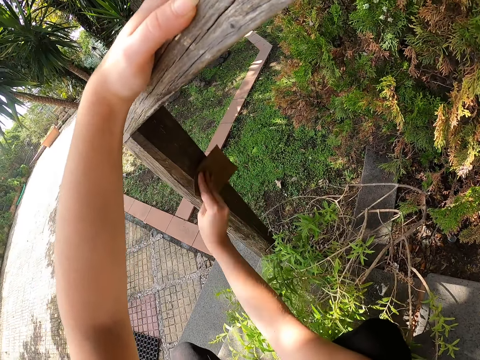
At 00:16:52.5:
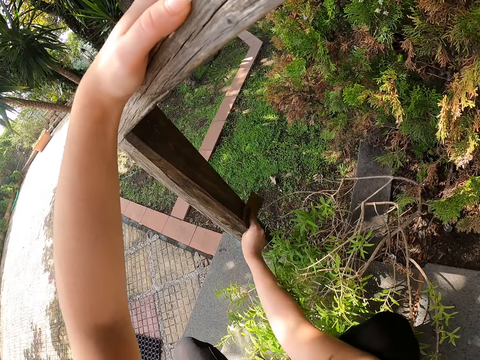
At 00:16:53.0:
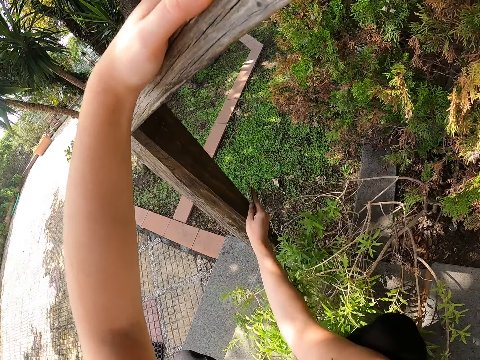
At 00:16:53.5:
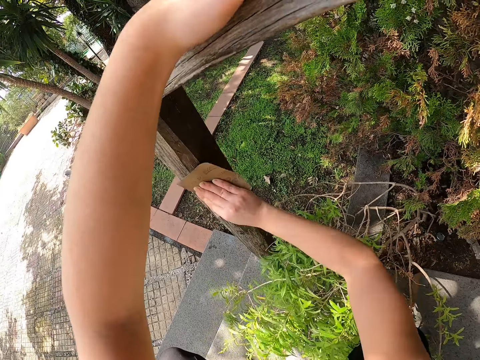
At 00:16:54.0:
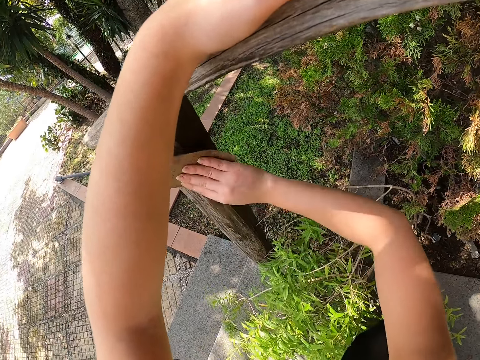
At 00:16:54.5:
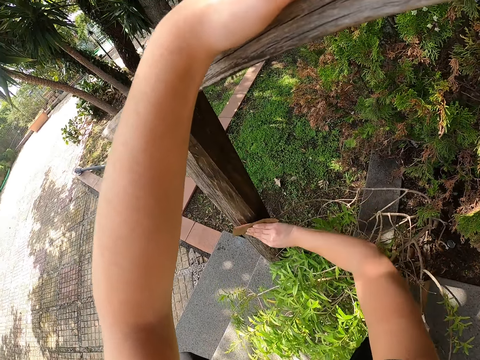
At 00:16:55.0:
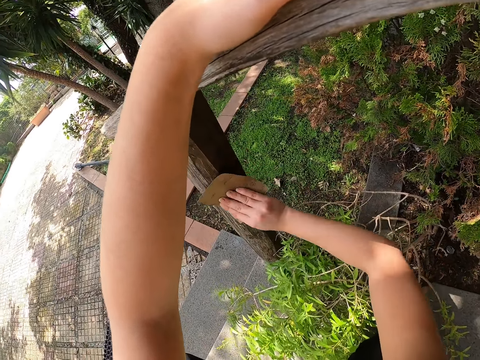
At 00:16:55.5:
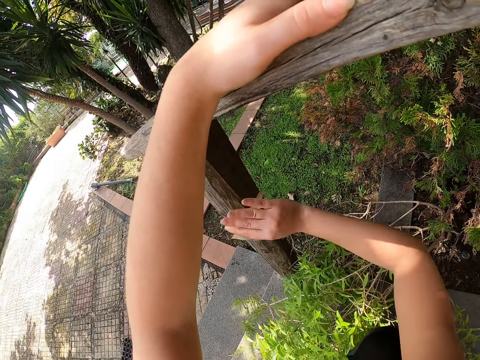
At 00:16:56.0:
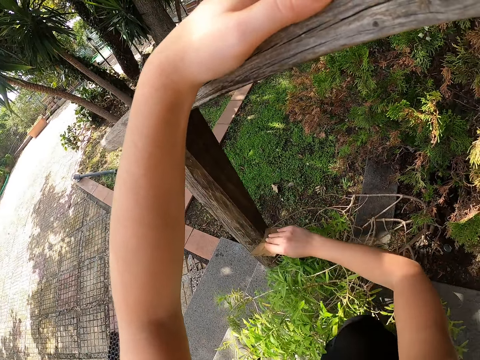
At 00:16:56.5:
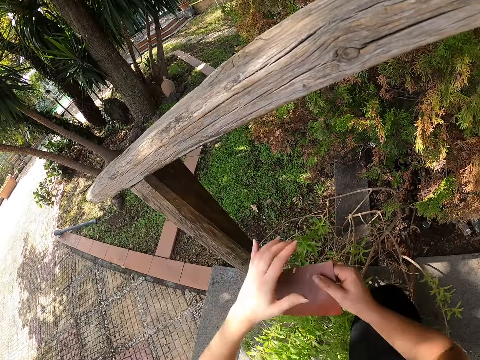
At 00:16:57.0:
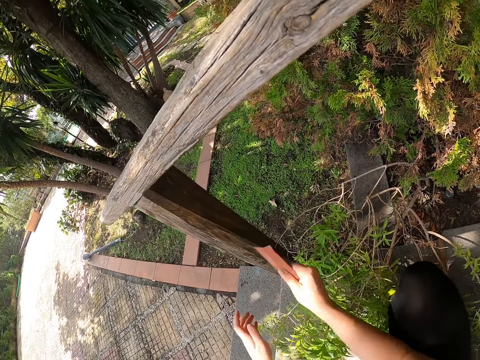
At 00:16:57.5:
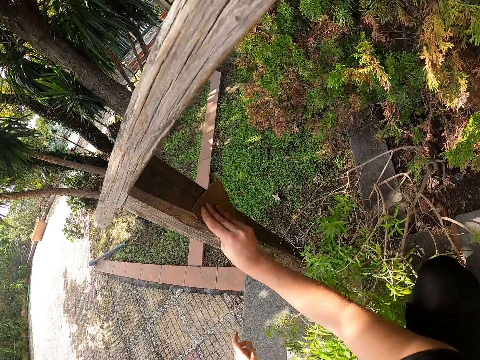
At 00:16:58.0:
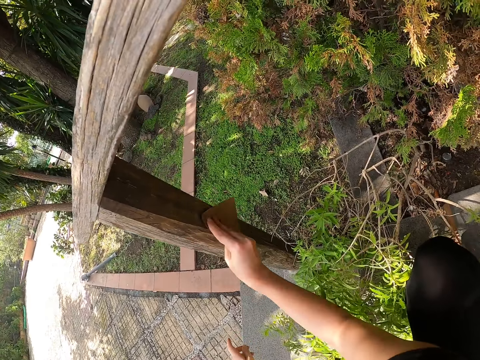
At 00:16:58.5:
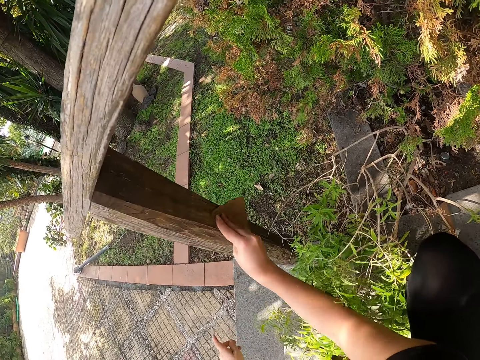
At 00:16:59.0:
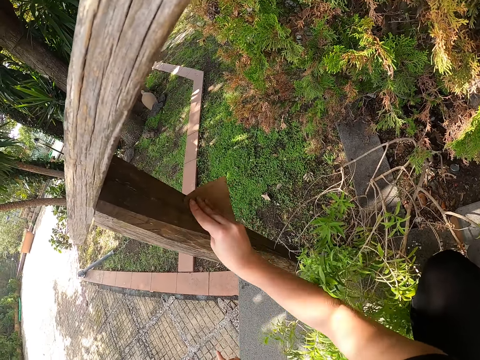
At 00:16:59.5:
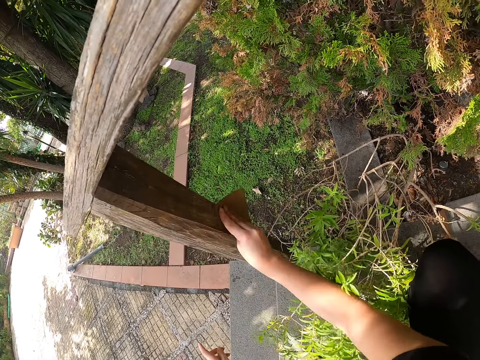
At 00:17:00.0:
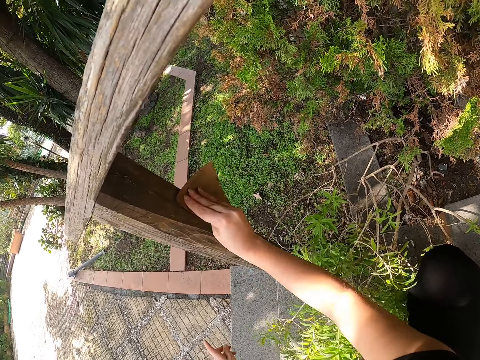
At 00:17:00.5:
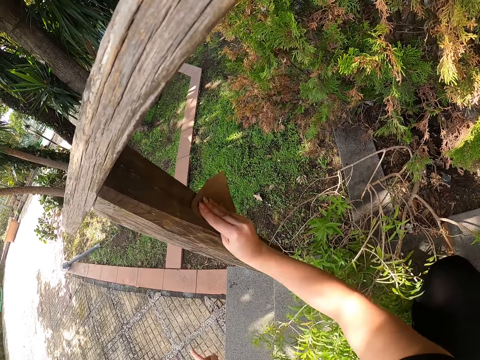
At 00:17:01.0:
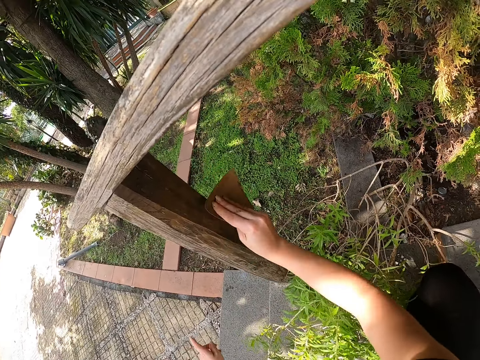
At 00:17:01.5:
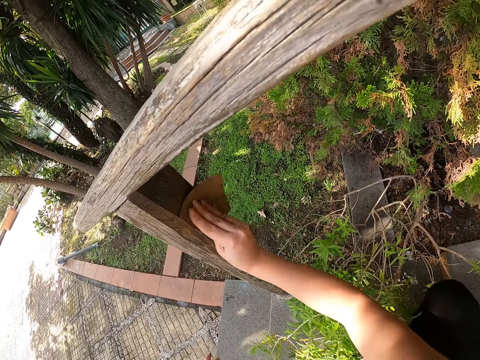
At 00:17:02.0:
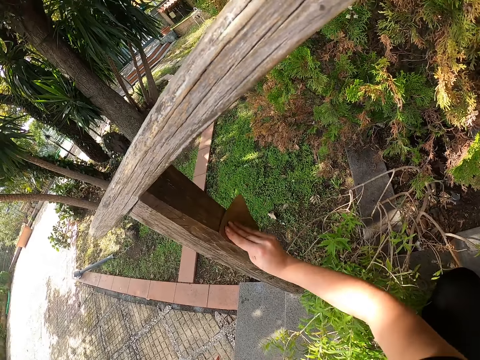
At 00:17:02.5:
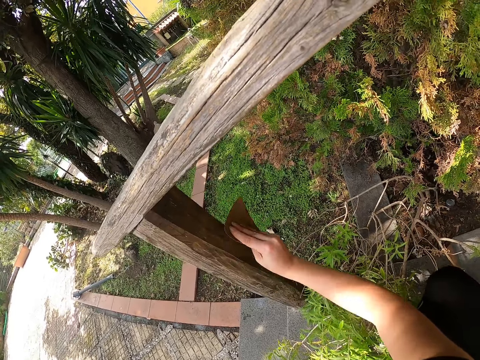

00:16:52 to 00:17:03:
The camera wearer continues cleaning the wooden members with sandpaper. They touch the sandpaper with both hands, pass the sandpaper to the right hand, and rub the sandpaper on the balcony rail.

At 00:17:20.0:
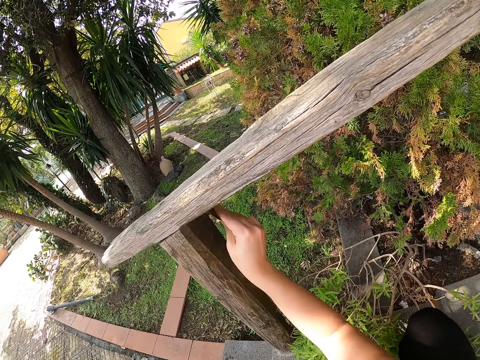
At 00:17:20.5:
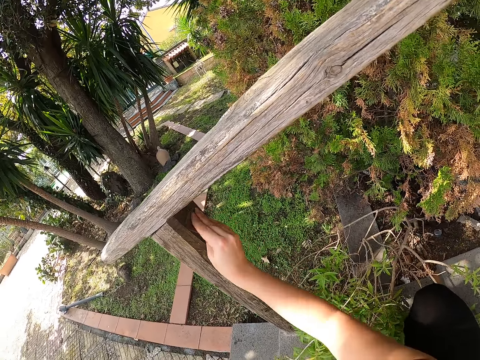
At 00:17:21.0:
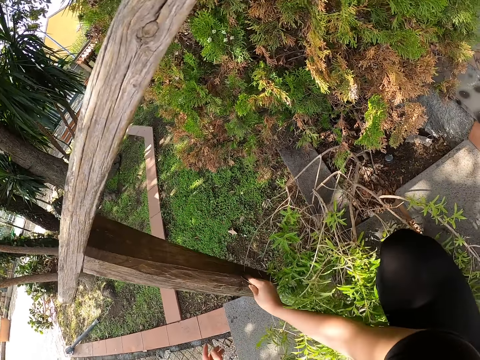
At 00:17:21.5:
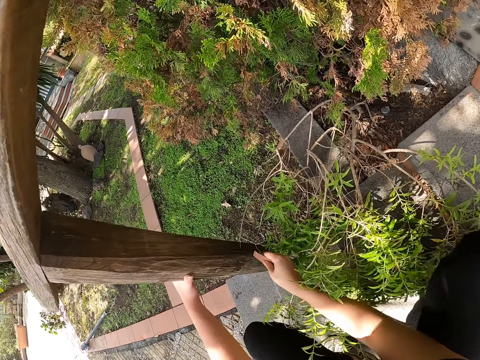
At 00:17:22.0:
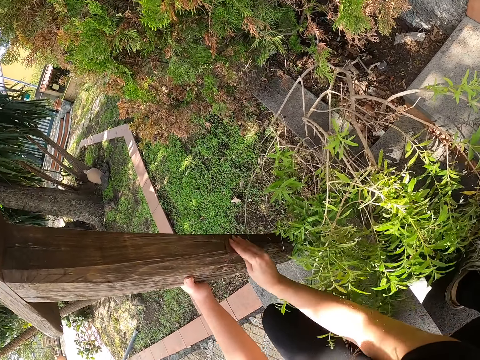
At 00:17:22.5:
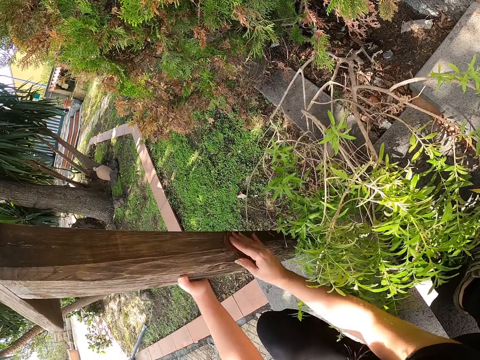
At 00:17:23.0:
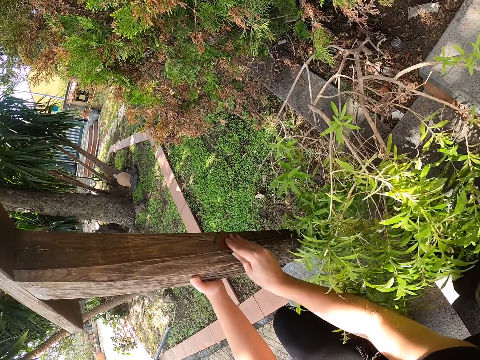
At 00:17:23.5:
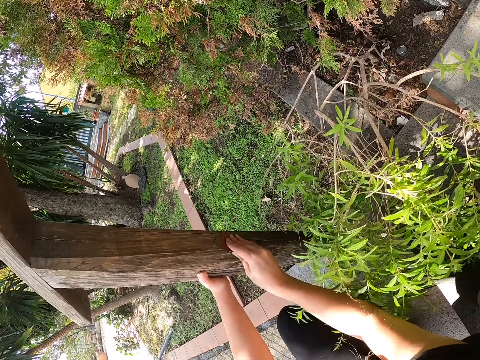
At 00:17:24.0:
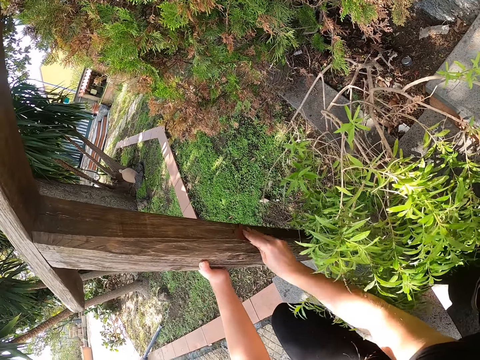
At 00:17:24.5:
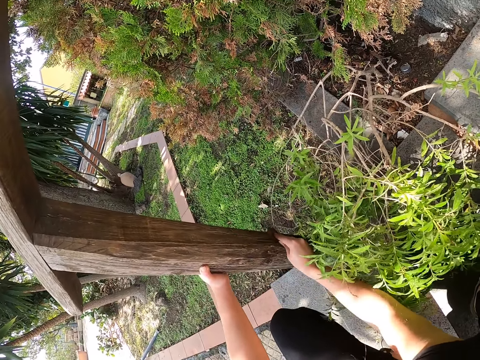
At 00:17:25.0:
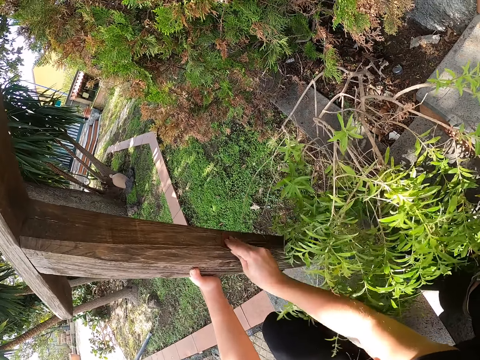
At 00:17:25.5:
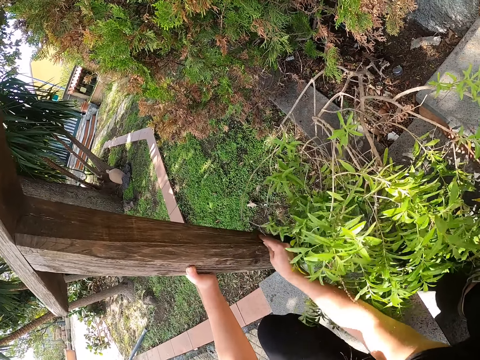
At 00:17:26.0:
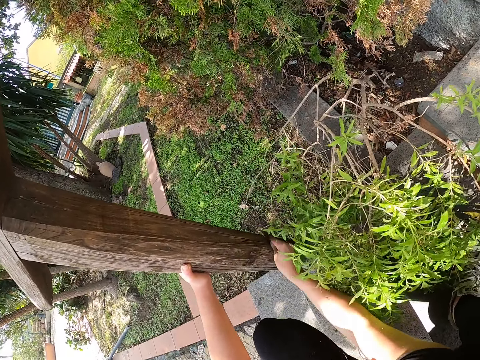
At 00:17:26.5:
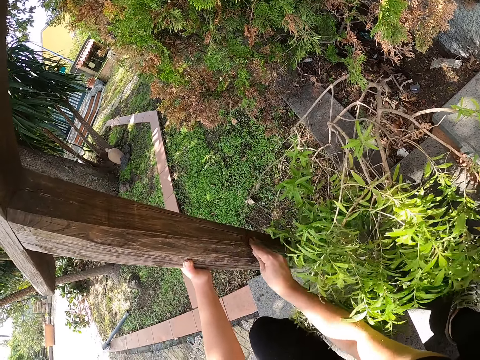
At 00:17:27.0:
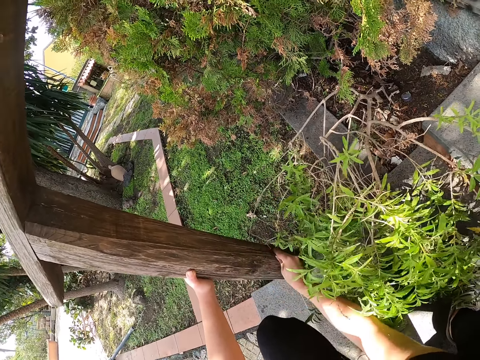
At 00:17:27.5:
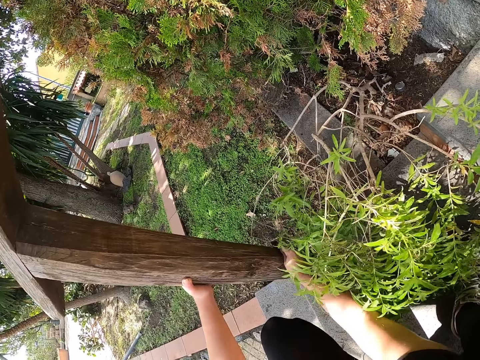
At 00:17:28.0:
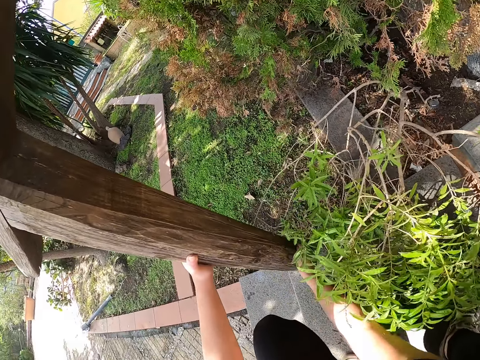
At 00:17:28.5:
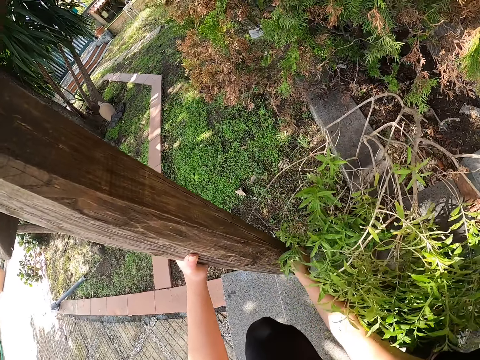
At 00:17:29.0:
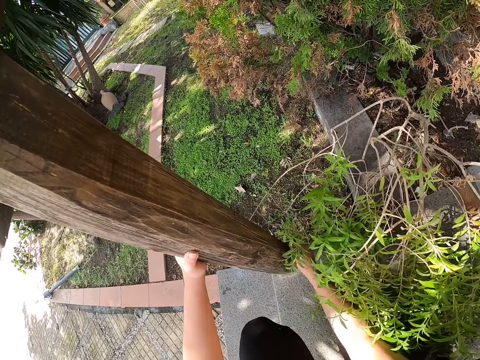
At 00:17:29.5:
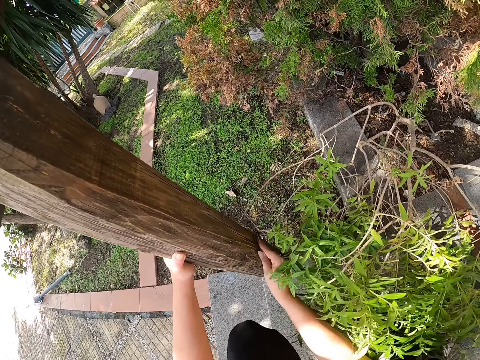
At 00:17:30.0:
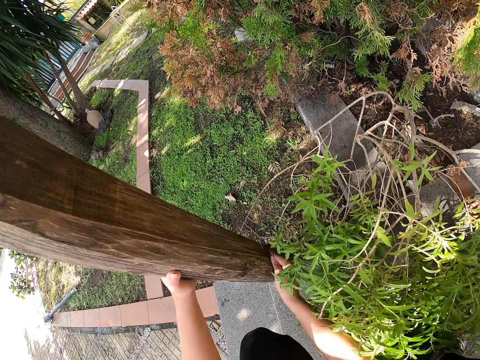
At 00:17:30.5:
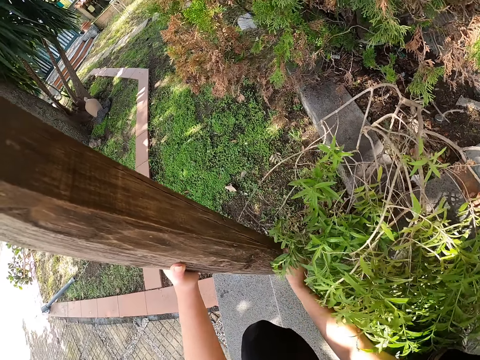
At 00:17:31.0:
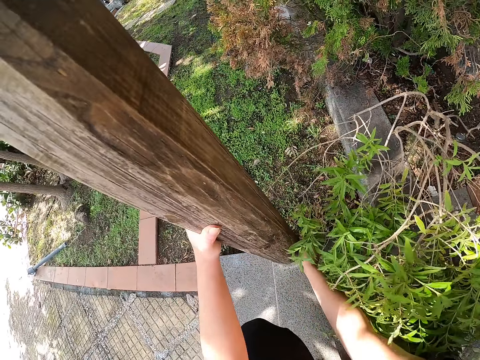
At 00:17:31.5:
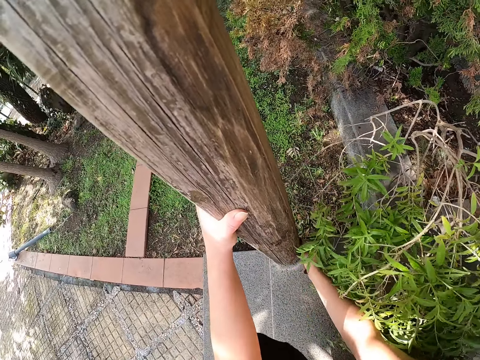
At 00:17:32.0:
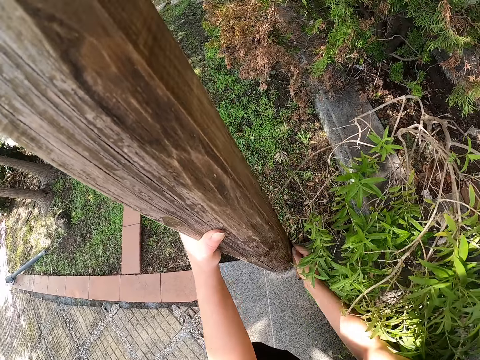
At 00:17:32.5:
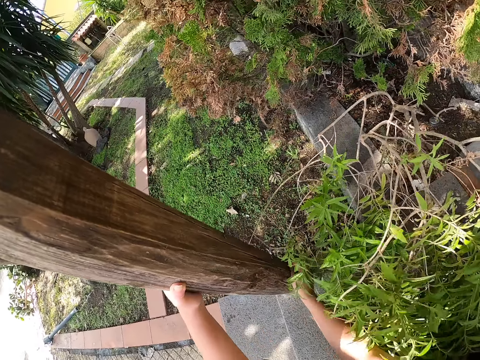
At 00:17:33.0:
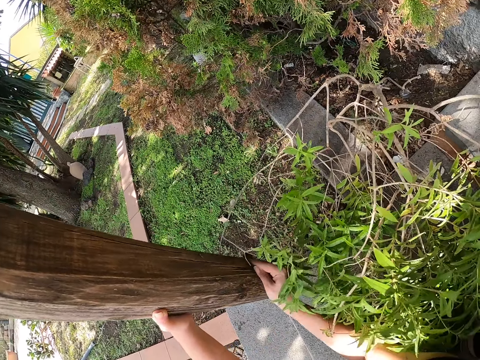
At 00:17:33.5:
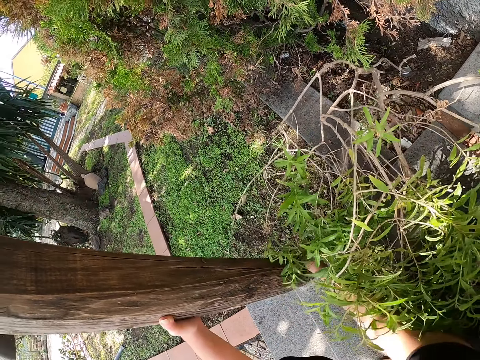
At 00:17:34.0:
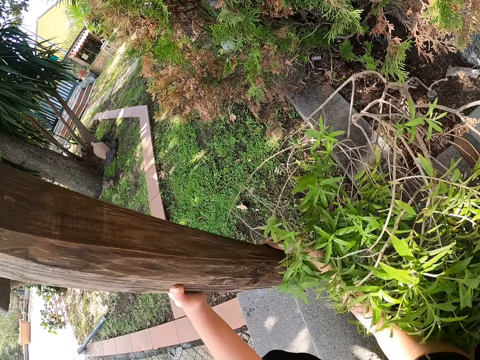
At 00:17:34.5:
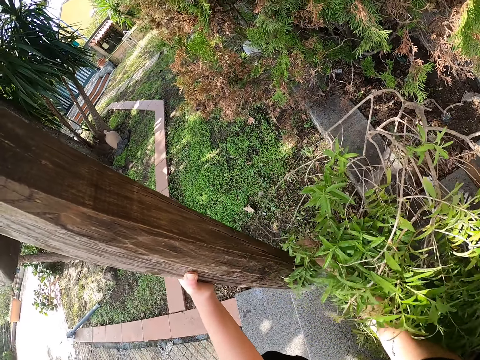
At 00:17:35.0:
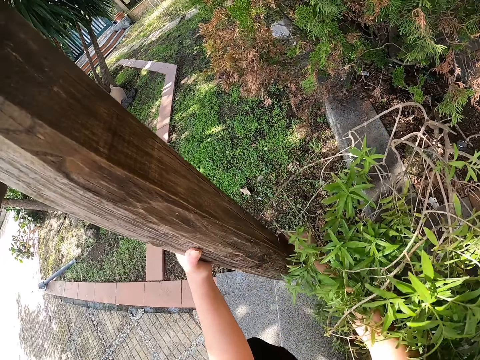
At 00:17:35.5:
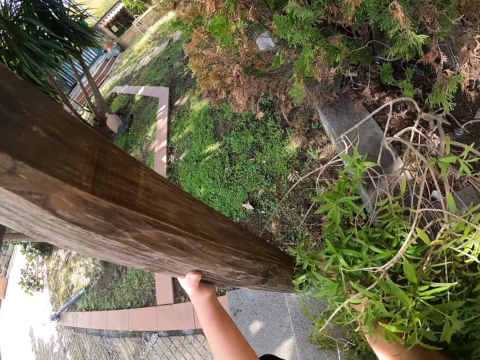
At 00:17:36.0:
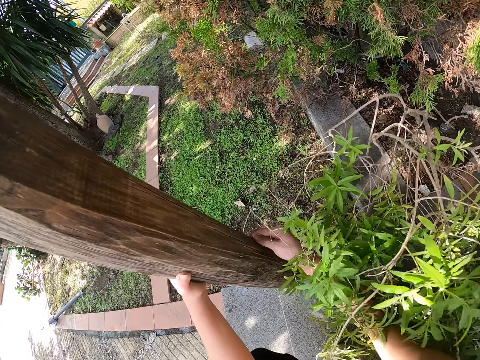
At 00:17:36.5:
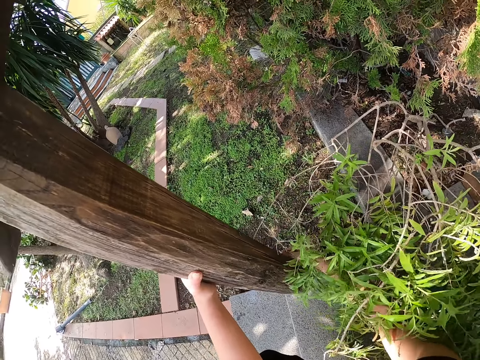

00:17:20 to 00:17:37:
The camera wearer touches the balcony rail and rubs the sandpaper on the balcony rail.
